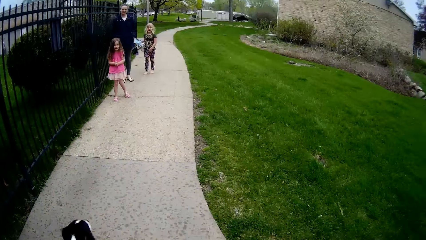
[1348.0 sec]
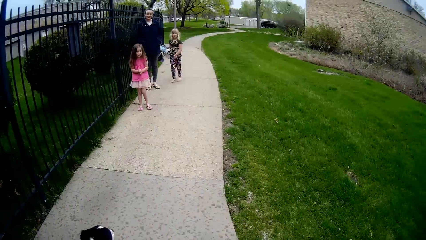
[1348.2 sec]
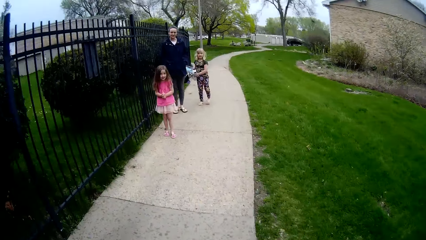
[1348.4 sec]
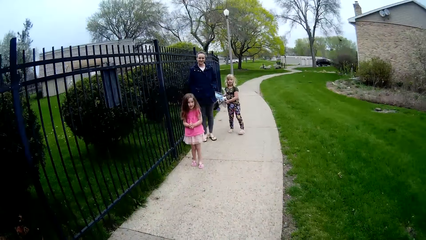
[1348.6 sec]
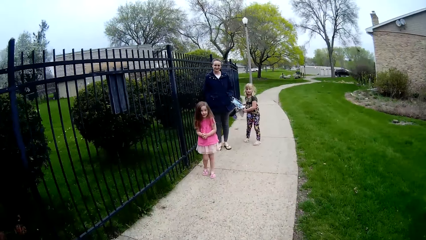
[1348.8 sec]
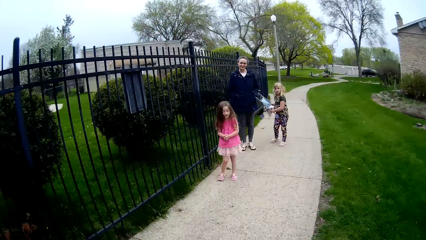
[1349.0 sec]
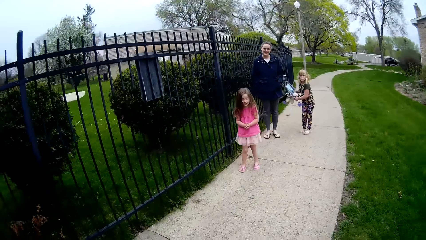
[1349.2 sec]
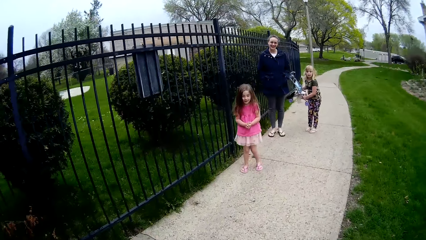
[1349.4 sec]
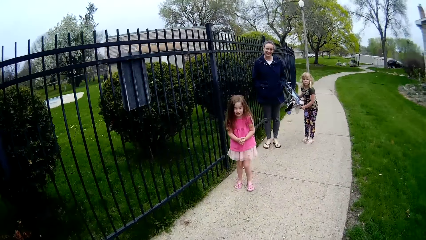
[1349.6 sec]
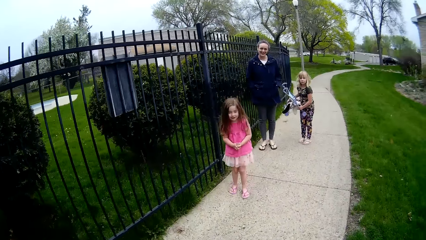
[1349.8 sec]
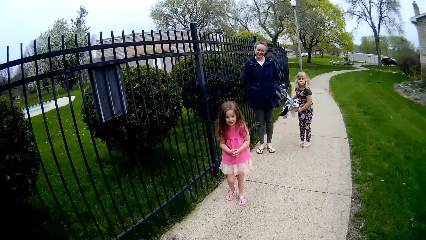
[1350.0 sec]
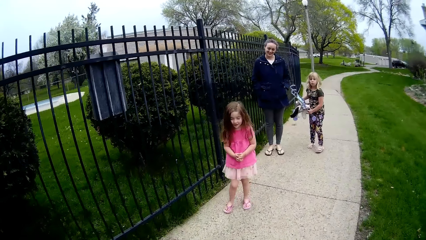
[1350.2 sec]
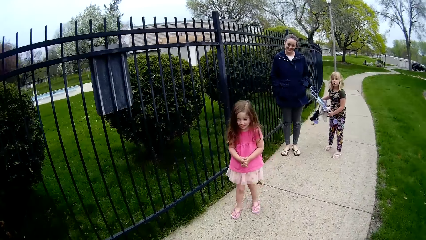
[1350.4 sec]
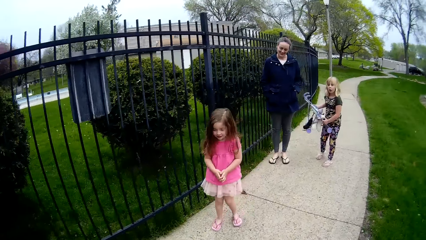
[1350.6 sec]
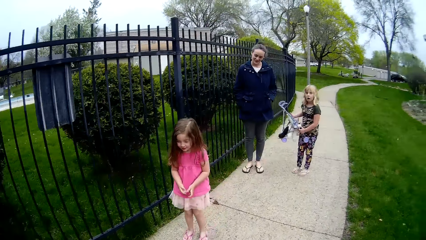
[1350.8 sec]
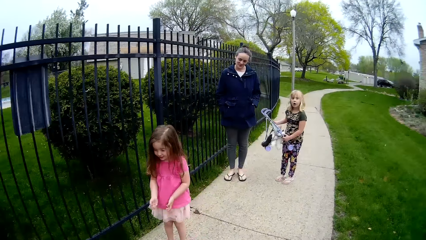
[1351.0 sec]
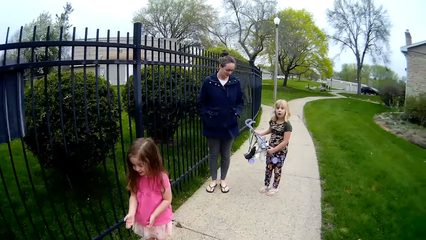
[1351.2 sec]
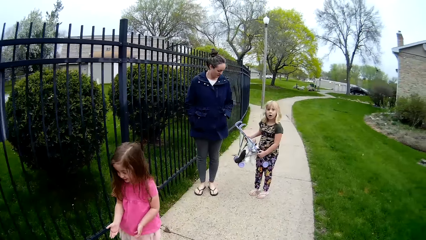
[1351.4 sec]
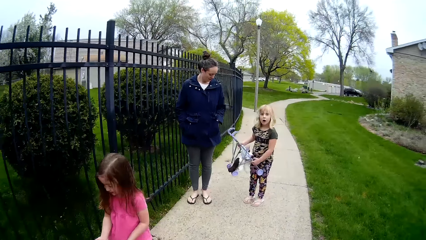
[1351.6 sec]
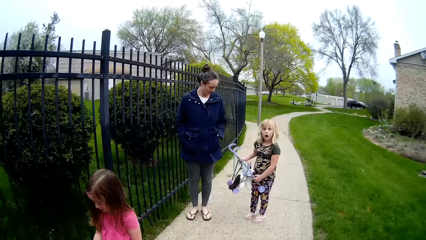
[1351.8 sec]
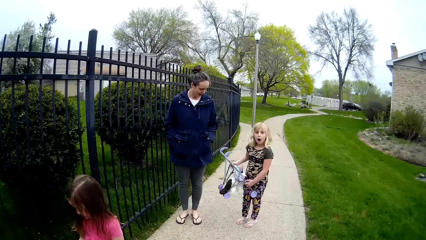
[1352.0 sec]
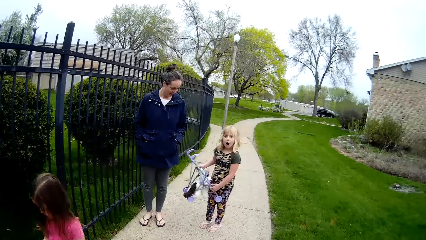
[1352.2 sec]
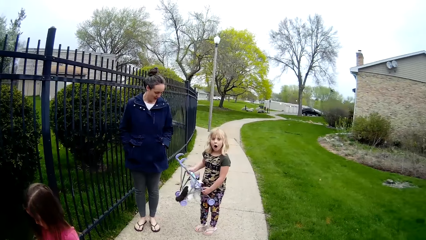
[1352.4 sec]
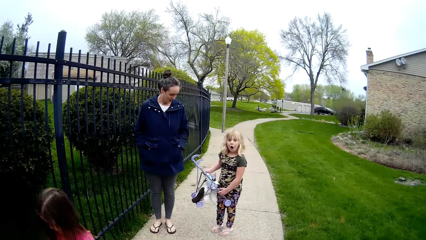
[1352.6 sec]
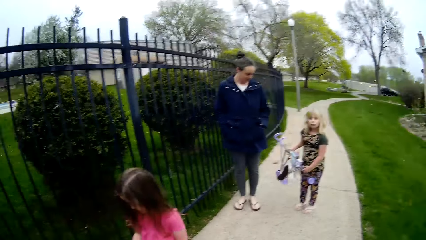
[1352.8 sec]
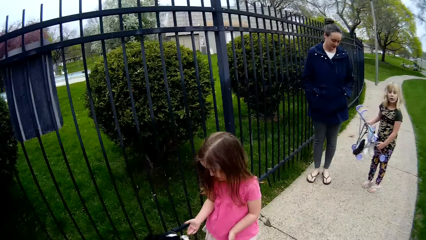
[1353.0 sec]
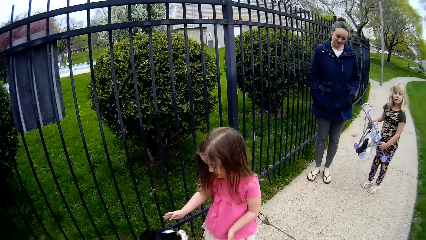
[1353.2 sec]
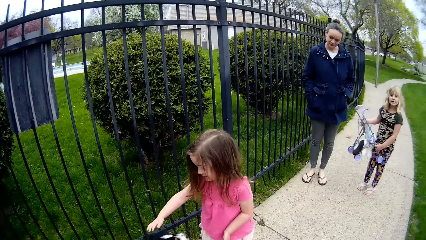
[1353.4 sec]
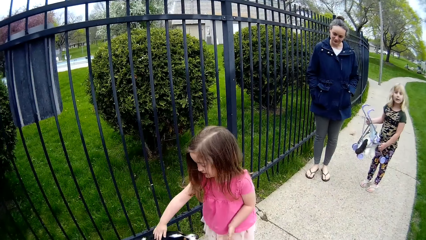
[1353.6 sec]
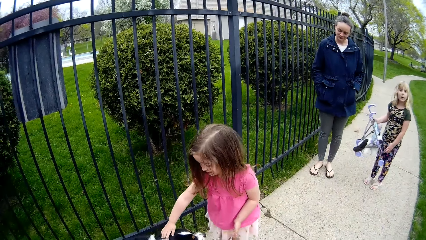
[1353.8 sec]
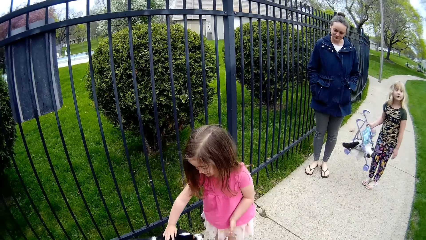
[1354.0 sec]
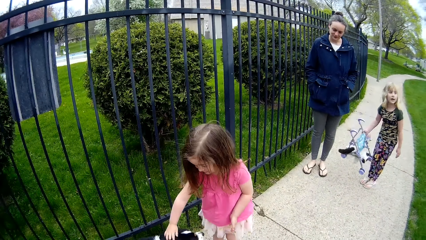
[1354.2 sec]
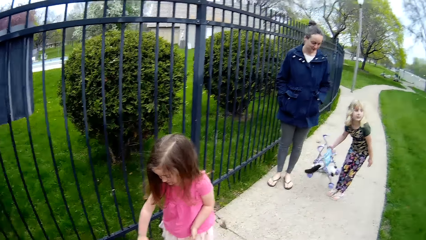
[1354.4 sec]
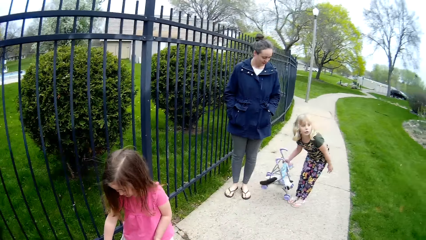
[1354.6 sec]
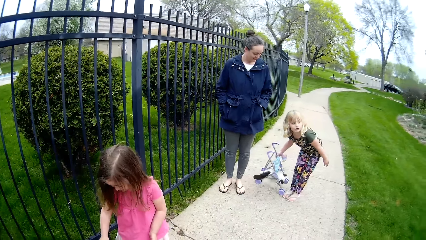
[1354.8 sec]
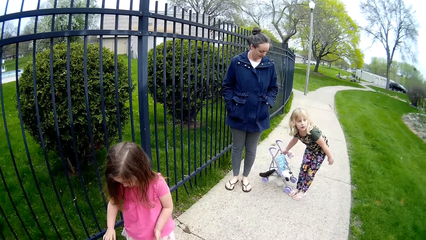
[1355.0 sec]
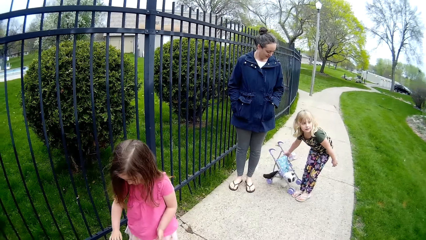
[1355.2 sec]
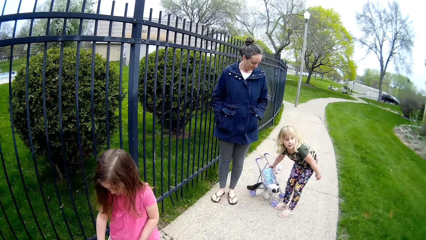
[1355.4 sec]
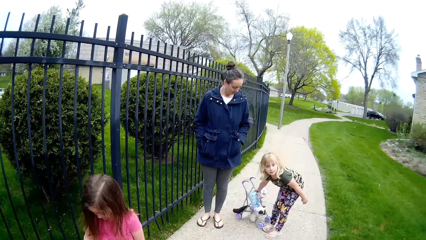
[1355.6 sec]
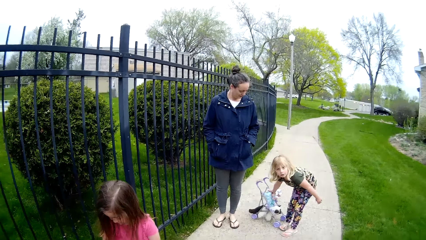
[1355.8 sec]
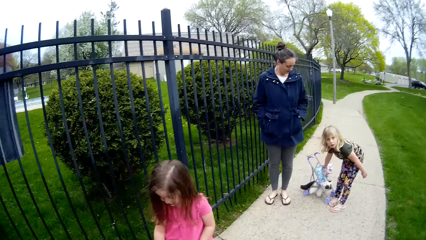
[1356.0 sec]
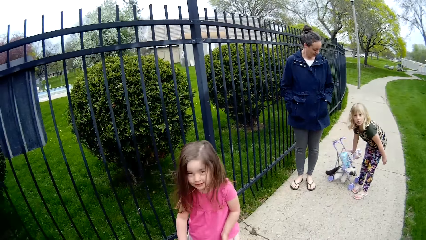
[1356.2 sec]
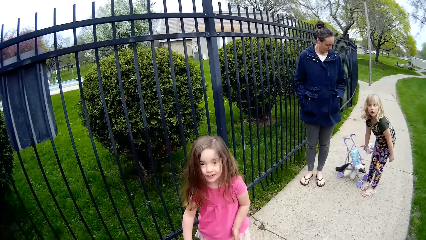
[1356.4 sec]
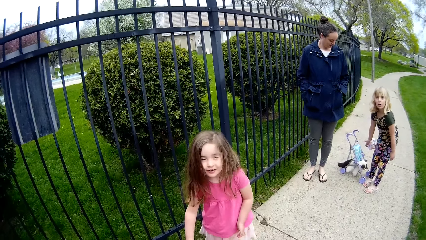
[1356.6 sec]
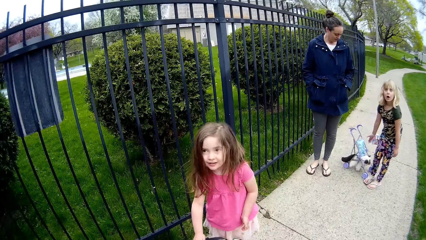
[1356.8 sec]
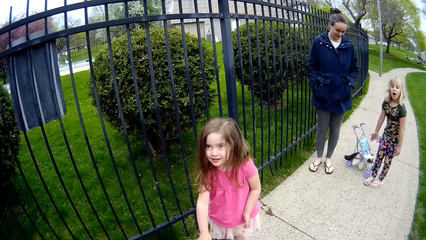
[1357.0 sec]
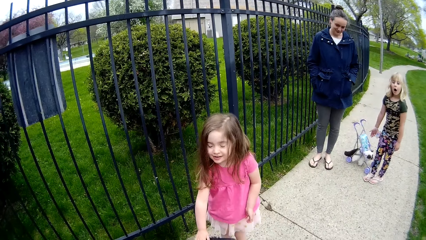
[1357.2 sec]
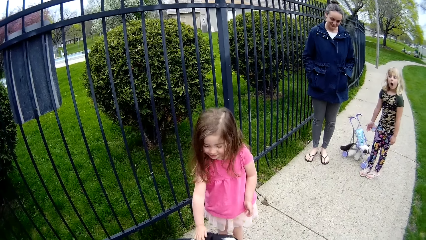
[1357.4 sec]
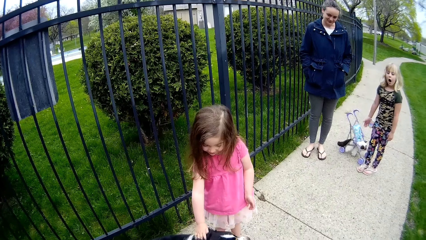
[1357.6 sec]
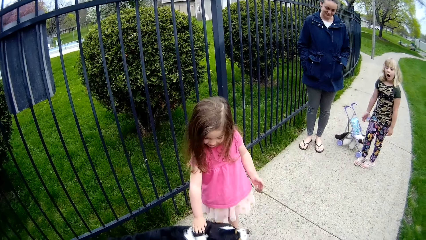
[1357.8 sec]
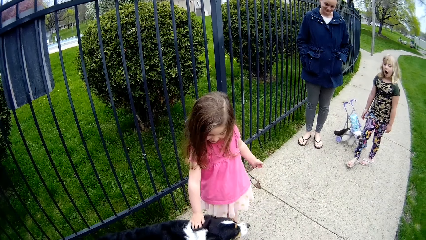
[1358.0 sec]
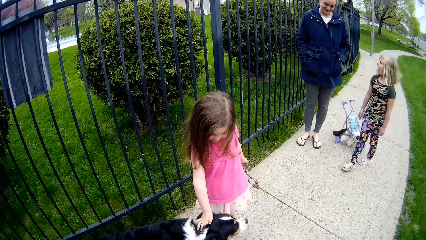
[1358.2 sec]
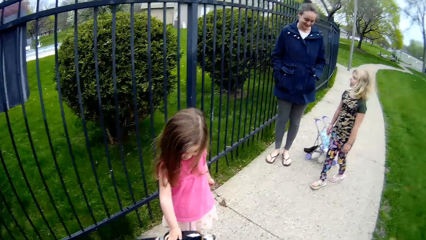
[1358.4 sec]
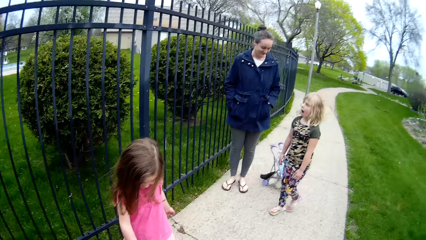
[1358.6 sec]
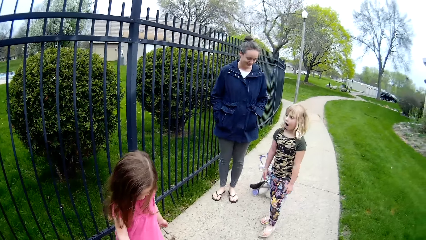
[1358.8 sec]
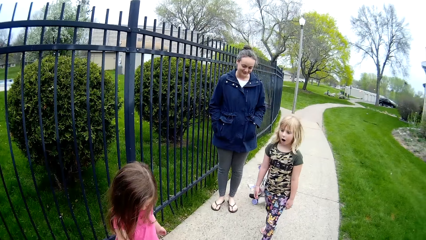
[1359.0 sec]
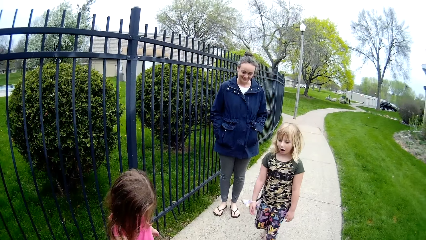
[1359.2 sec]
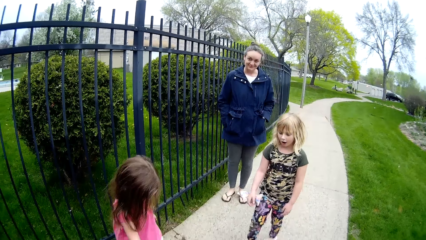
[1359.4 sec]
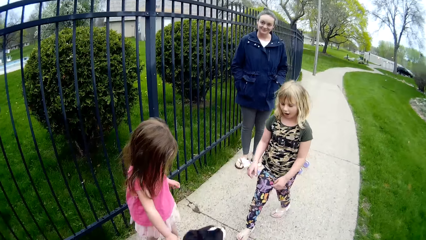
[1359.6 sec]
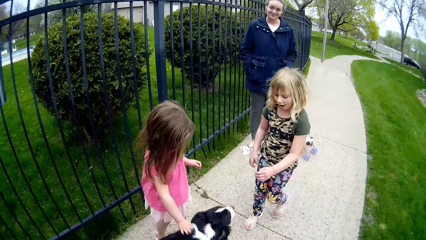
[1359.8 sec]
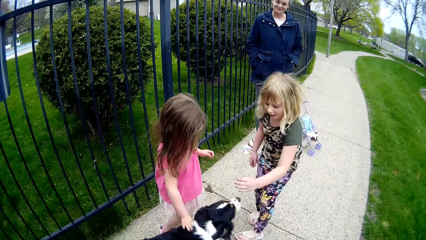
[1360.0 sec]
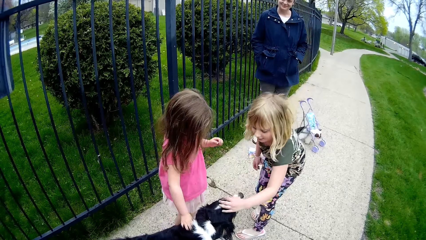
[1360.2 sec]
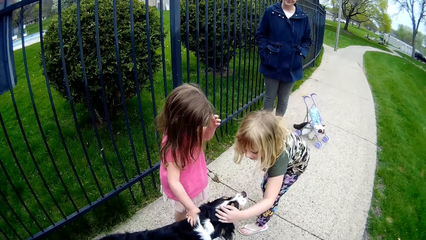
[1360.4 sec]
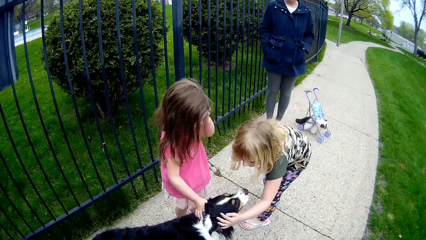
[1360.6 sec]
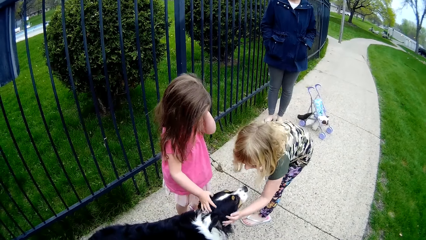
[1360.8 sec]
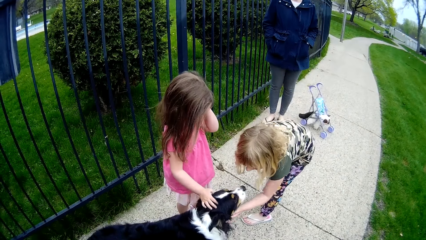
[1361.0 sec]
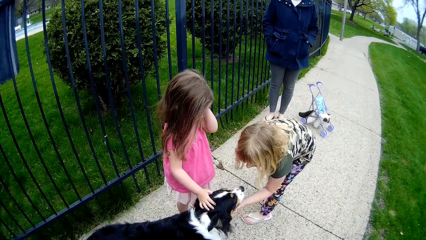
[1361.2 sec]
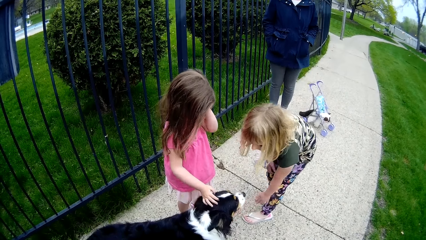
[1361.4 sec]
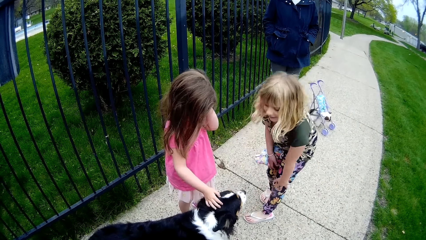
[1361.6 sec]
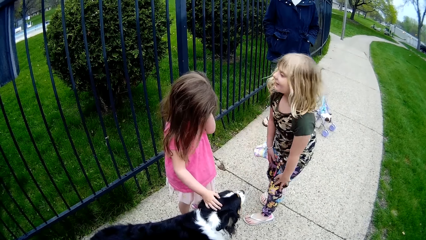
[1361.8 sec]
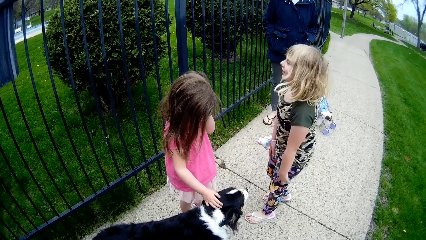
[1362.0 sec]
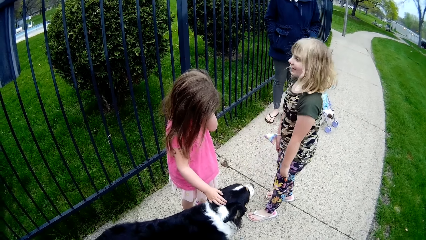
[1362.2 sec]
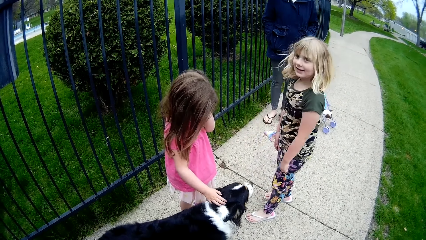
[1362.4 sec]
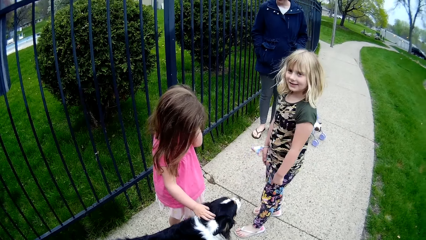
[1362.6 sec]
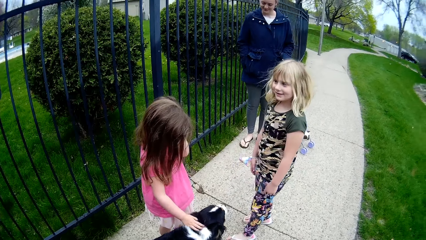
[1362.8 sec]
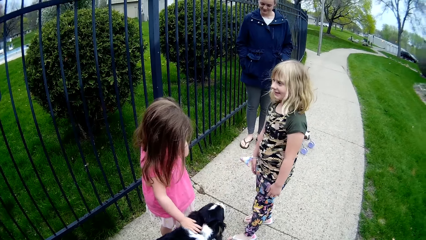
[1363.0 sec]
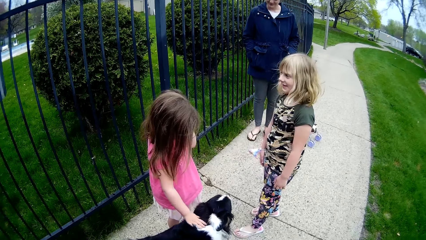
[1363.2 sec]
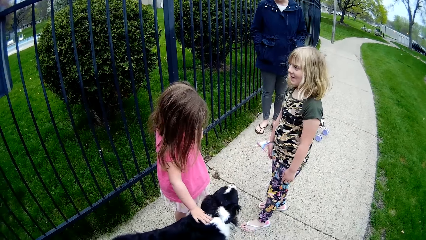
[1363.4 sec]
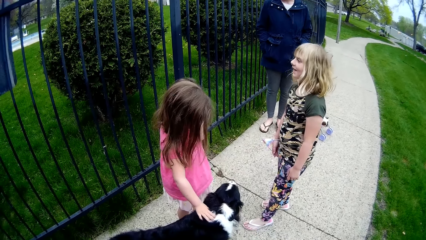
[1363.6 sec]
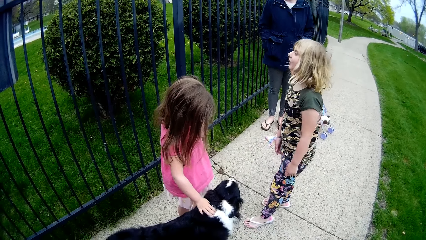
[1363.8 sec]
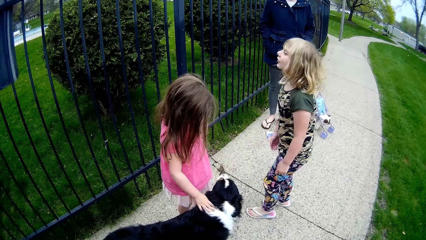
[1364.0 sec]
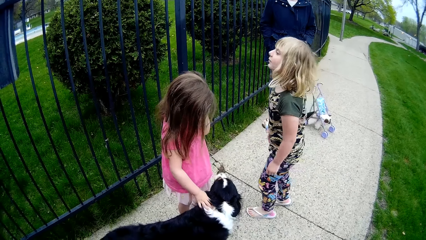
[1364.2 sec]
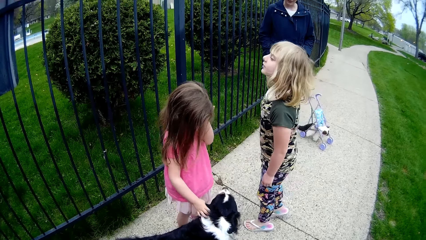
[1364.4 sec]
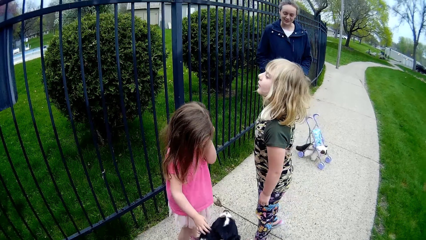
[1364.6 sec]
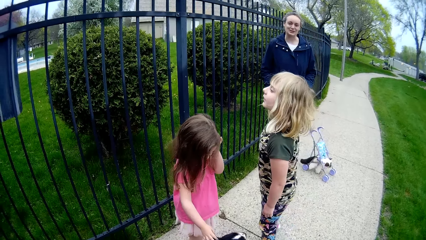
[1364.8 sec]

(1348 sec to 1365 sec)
The camera wearer converses with a girl. The girl touches the dog with her right hand. Another girl places a baby chair on the floor. The other girl drops down the toy. The camera wearer converses with the other girl. A person talks to the first girl. The camera wearer talks to the first girl. The other girl walks towards the dog. The other girl touches the dog with her left hand.
